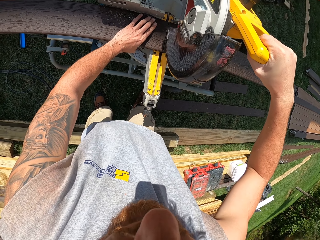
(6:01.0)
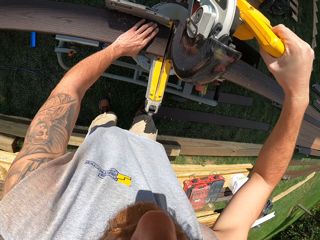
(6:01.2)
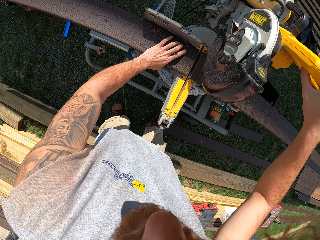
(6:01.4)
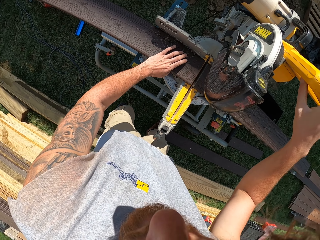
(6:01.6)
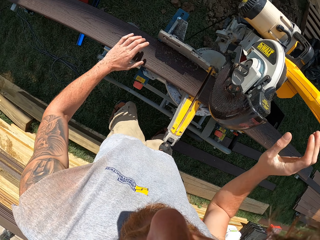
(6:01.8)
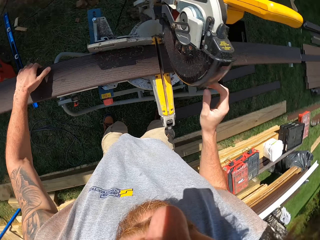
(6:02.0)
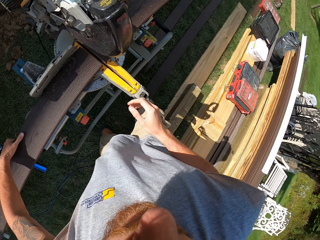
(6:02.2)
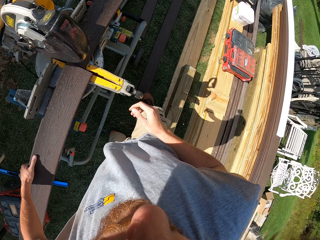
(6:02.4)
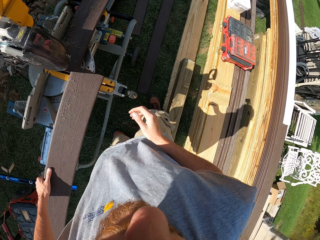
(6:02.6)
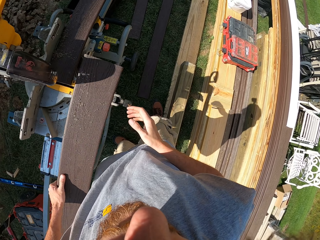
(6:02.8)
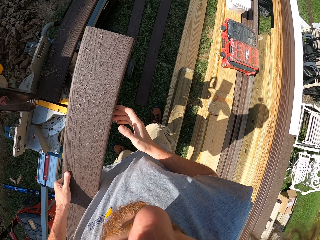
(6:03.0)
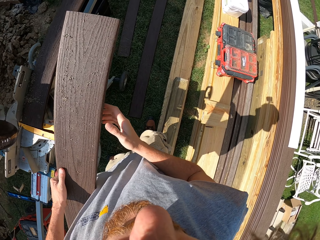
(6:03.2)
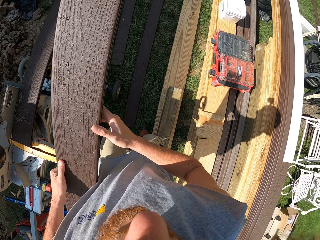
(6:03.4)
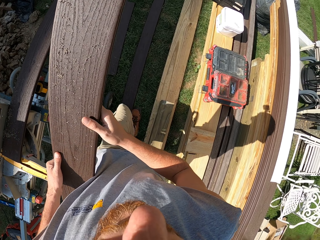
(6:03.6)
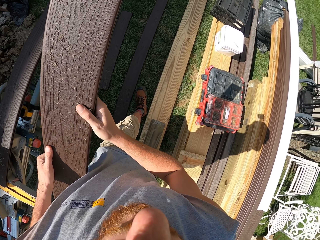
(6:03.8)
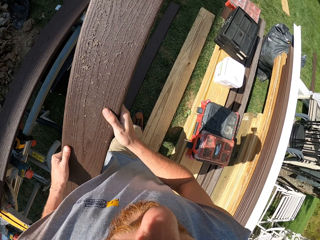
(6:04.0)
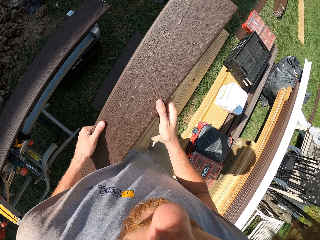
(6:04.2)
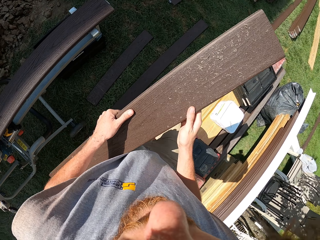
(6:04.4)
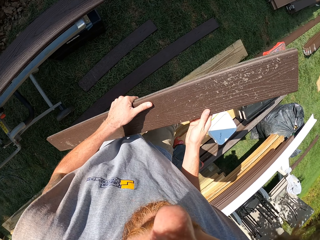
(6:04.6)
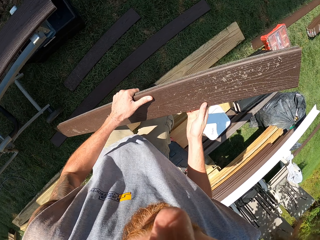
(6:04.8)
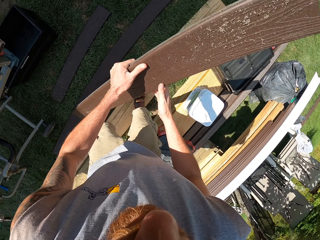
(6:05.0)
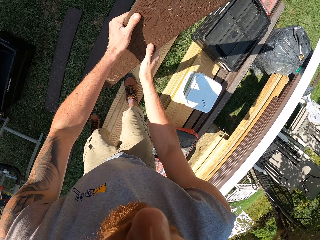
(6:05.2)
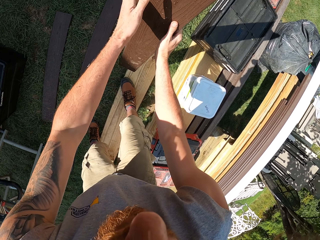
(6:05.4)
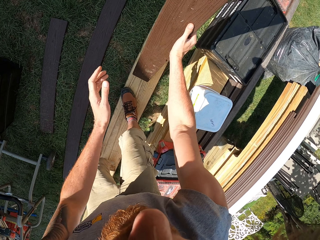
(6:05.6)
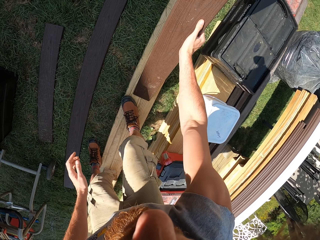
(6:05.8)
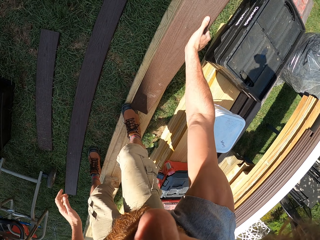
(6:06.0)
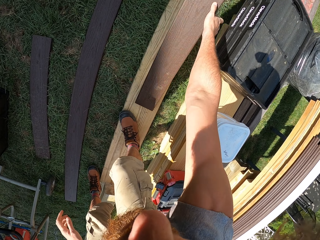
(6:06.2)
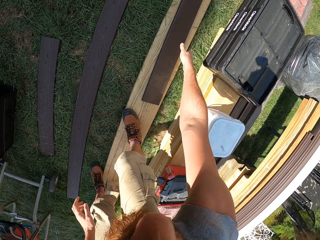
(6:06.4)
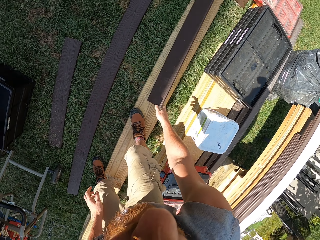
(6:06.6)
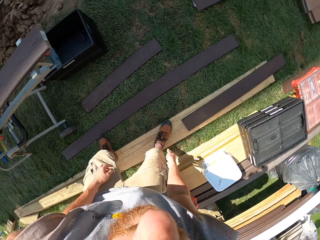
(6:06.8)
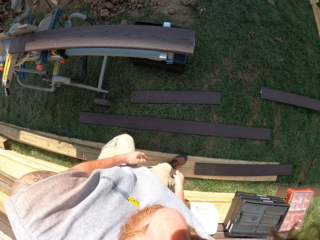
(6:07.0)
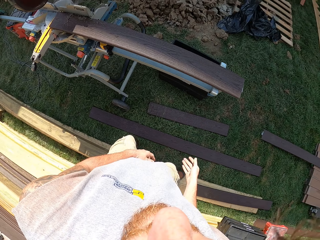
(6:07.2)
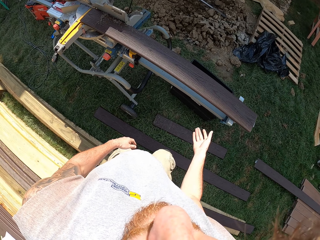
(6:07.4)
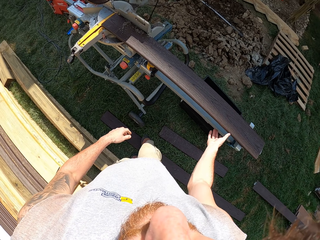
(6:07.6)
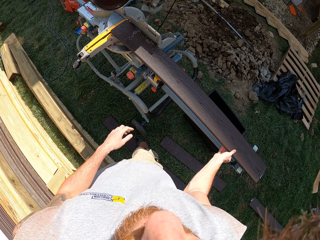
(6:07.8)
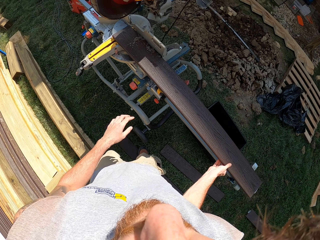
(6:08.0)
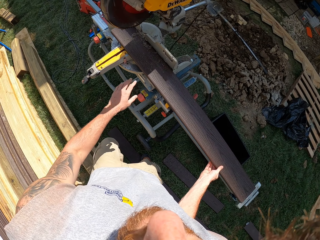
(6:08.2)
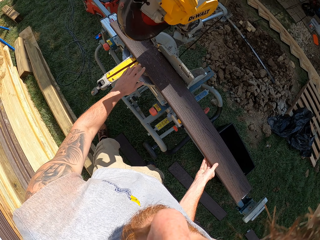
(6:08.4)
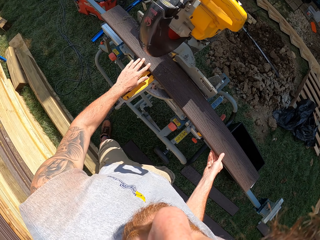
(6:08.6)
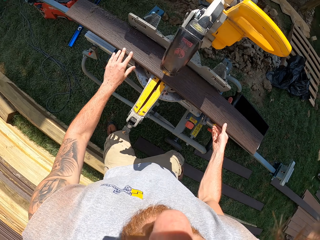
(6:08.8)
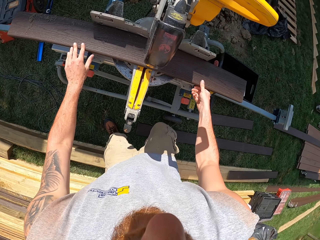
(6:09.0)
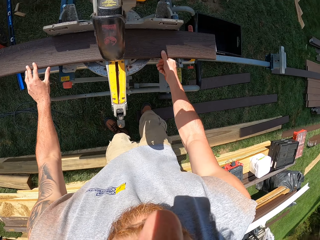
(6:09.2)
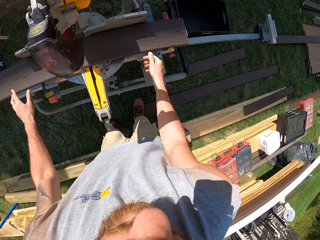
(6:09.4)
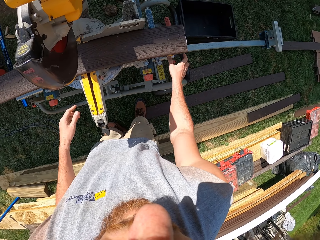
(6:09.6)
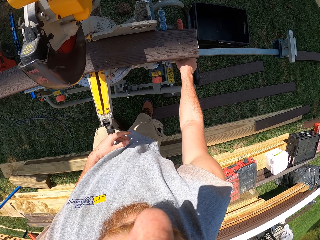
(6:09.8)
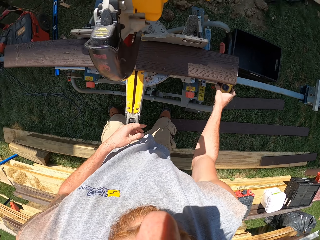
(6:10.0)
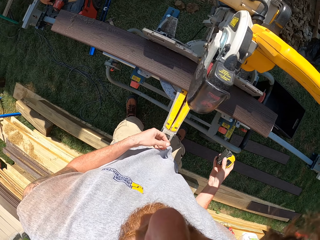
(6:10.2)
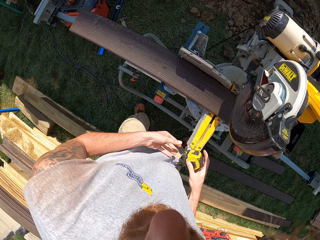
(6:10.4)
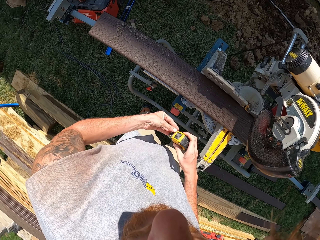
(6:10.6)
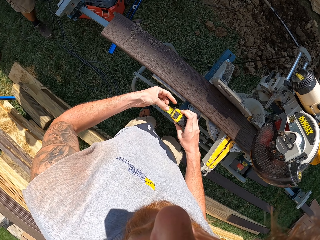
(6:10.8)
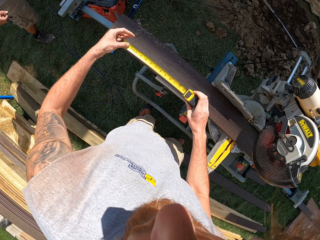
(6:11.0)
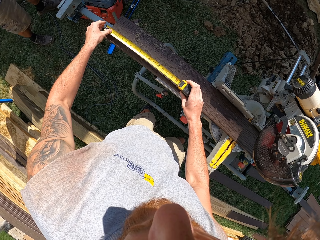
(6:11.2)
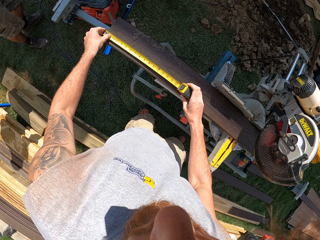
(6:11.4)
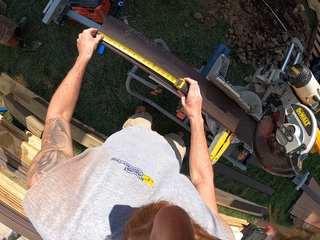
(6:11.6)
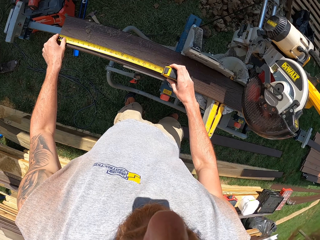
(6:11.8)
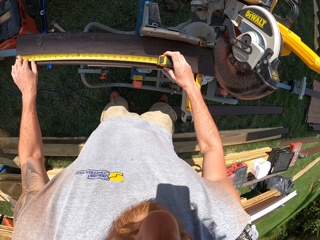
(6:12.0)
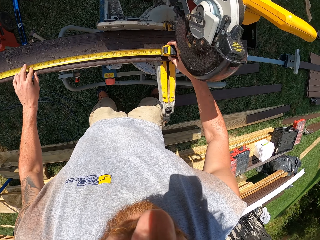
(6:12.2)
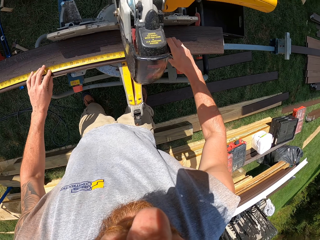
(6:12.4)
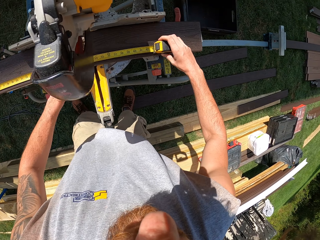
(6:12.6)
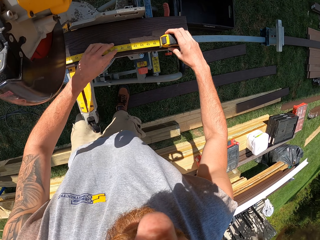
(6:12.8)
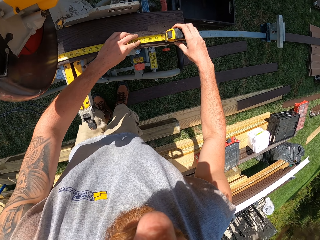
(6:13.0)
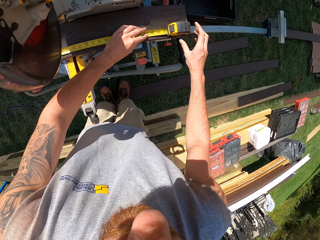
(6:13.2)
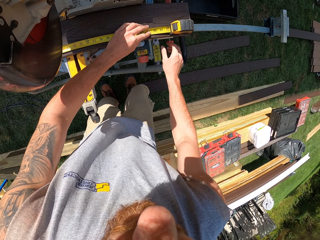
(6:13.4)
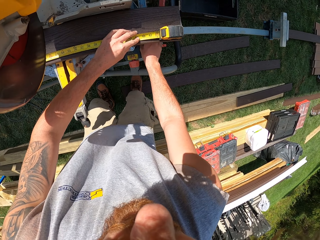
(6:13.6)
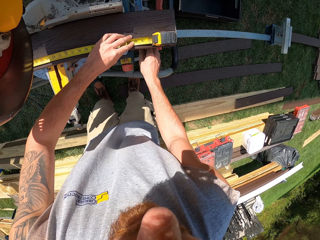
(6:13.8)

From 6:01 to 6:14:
The camera wearer picks up a piece of timber. They carry the piece of timber, place down the piece of timber, and slide the piece of timber in the timber cutter. They pick up a tape measure. A man converses with the camera wearer. The camera wearer straightens the tape measure. They measure the timber.

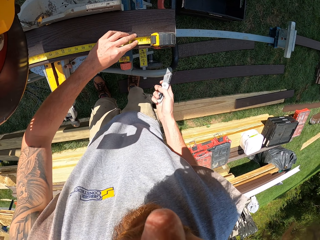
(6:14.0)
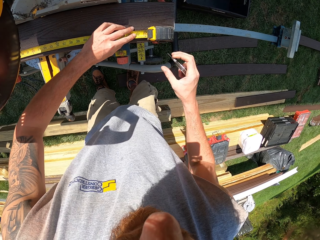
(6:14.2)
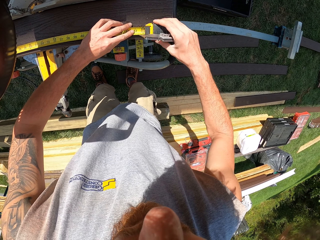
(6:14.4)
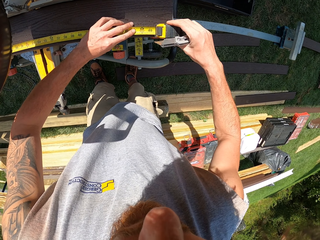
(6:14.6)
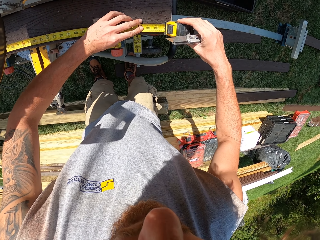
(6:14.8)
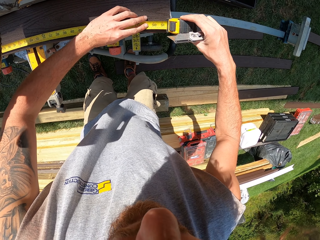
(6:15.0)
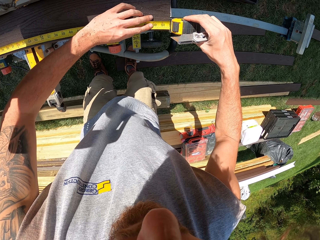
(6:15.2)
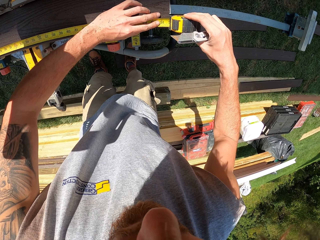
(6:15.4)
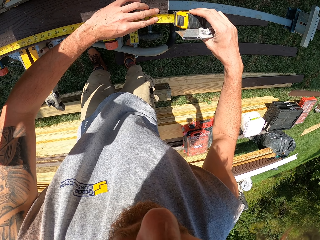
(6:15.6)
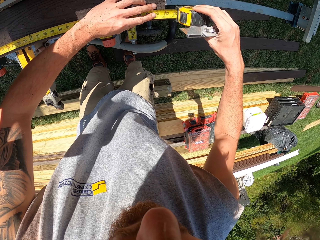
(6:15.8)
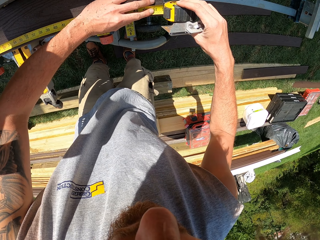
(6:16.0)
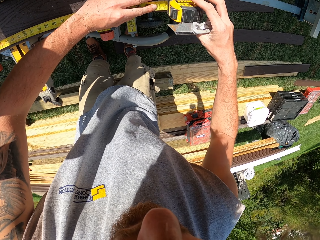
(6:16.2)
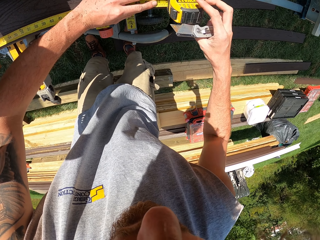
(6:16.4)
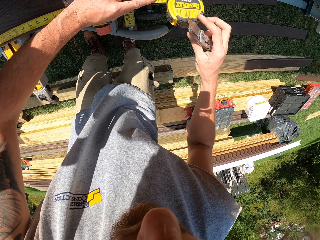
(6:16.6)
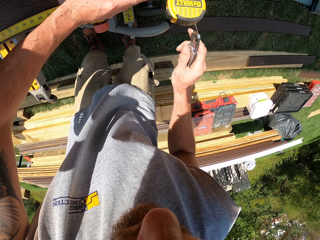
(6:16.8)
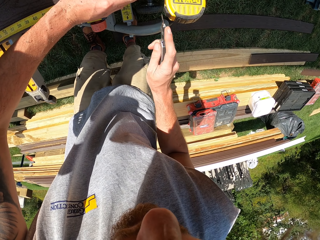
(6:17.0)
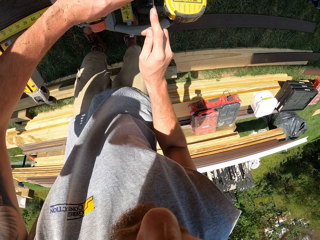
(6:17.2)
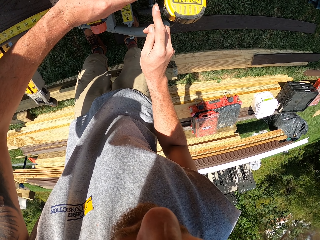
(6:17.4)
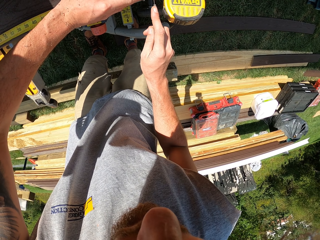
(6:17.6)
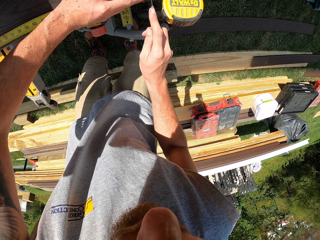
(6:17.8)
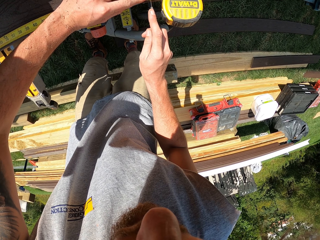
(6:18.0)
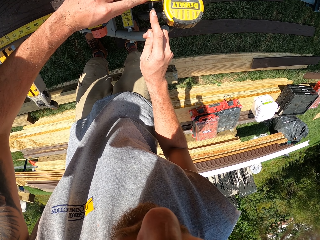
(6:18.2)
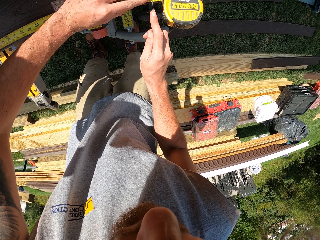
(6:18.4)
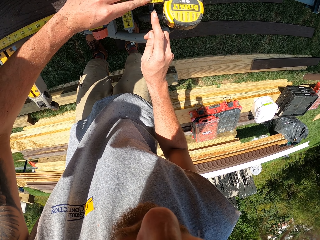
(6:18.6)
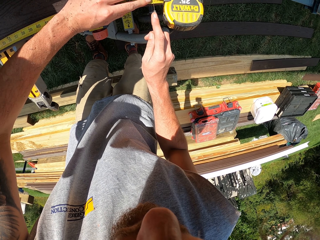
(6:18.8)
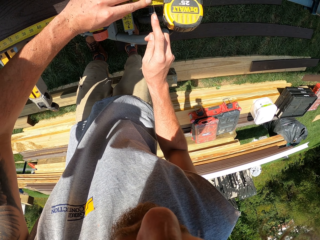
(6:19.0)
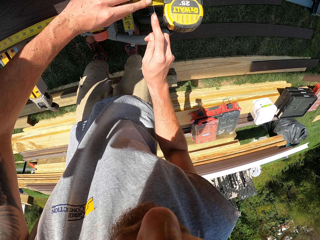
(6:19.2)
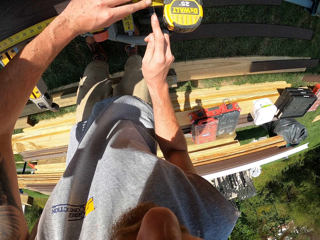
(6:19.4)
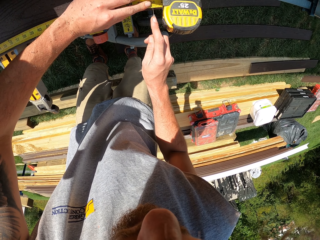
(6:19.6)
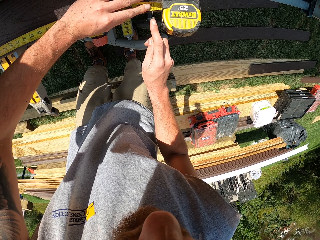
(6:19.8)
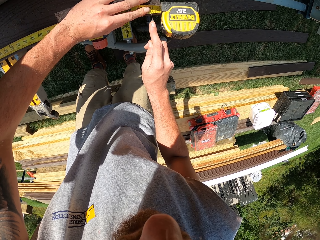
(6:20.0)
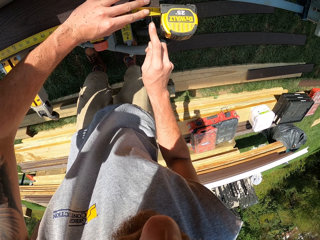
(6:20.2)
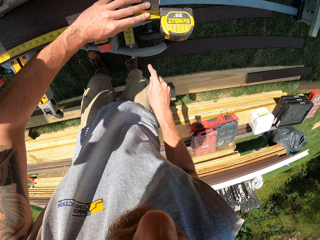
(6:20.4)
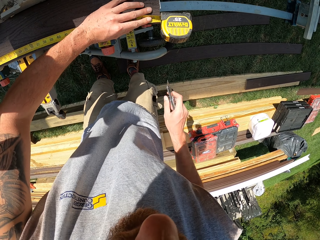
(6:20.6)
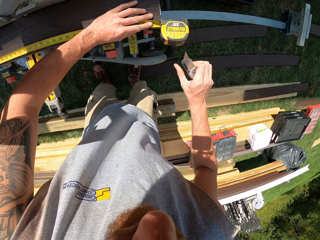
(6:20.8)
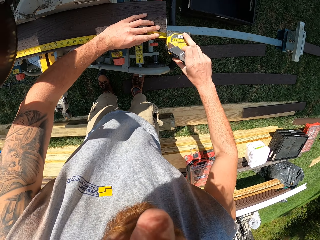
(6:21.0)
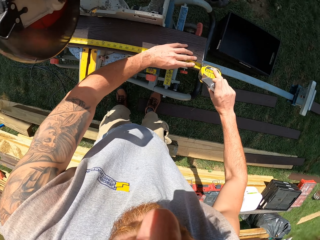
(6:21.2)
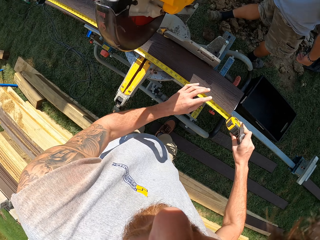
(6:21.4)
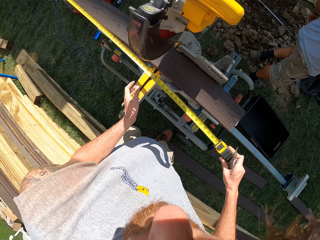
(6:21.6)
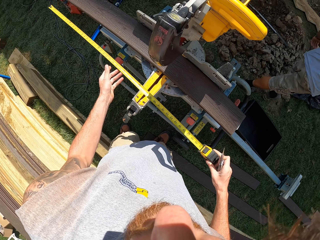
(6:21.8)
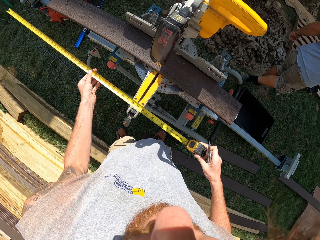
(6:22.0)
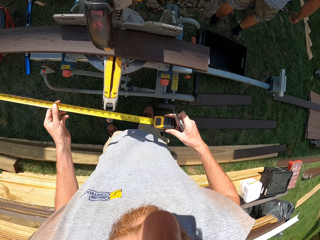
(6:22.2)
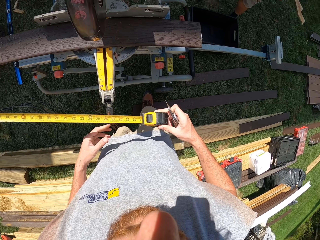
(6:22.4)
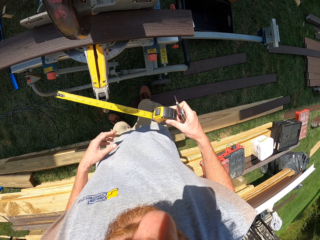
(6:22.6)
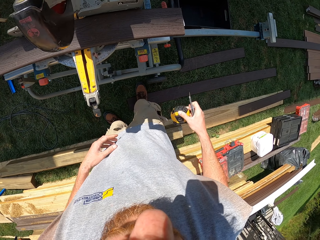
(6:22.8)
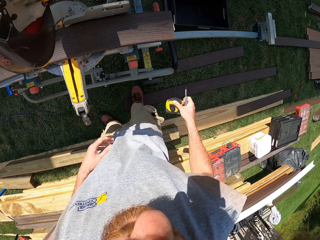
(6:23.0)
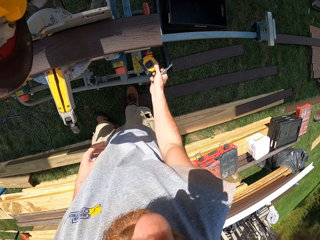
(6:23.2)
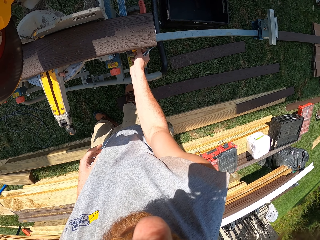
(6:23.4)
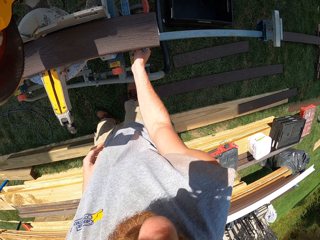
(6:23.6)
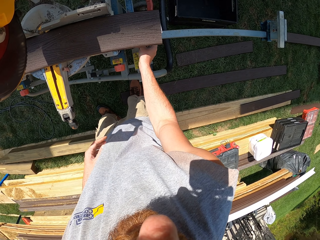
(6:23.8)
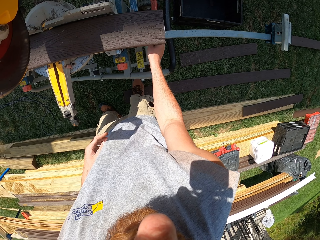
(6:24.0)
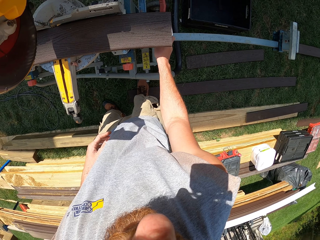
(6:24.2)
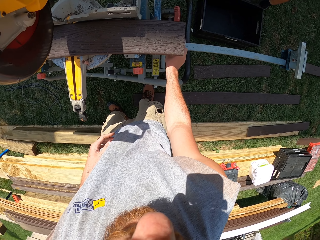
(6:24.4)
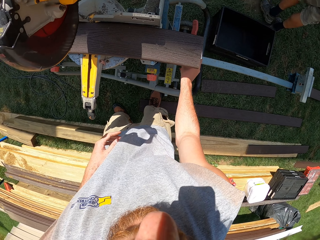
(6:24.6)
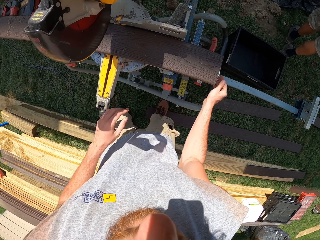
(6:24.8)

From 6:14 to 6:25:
The camera wearer picks up a pocket knife. They measure the piece of timber and mark the timber. They cut the wood with the pocket knife. They pick up a tape measure, roll in the tape measure, and place down the tape measure.
